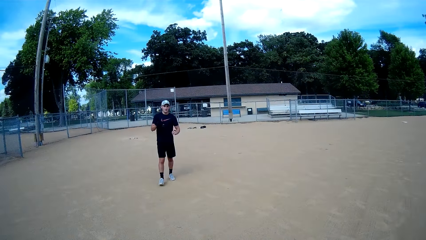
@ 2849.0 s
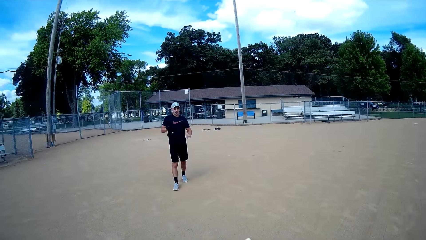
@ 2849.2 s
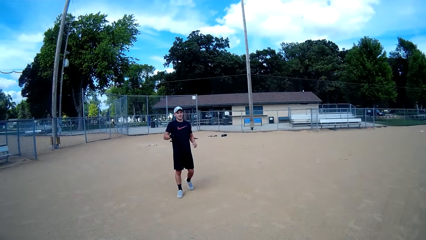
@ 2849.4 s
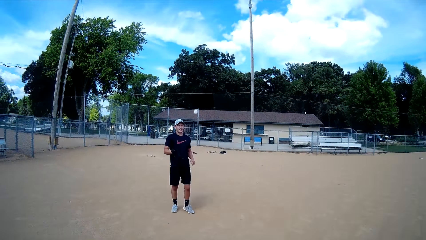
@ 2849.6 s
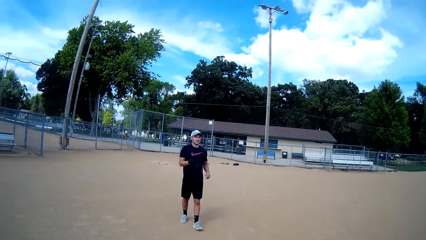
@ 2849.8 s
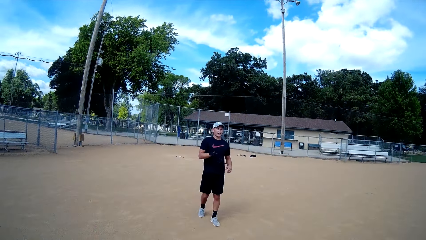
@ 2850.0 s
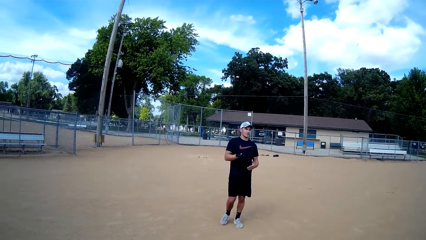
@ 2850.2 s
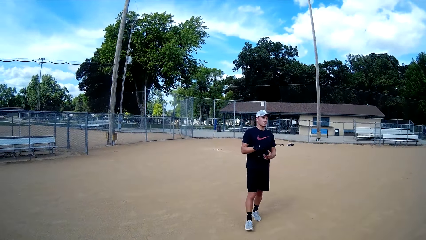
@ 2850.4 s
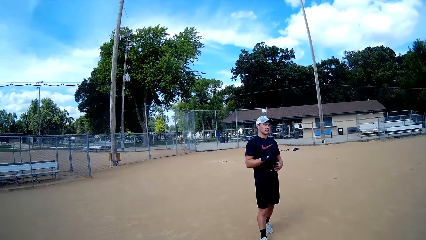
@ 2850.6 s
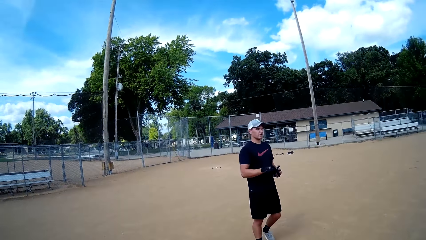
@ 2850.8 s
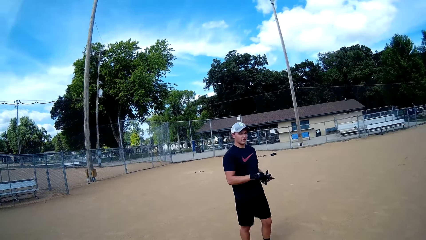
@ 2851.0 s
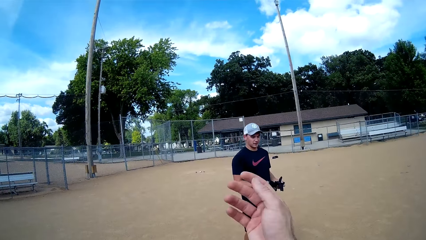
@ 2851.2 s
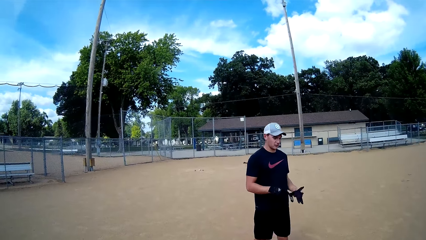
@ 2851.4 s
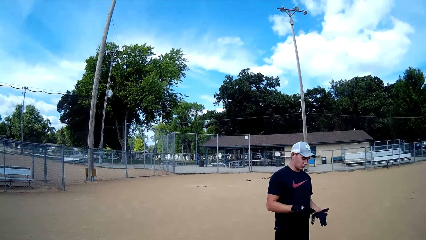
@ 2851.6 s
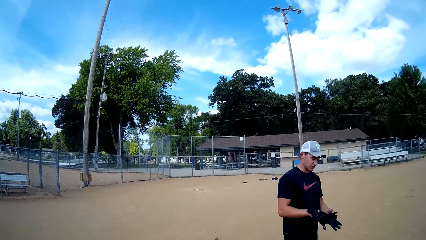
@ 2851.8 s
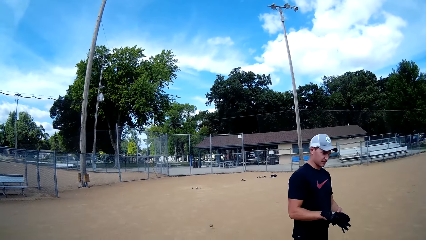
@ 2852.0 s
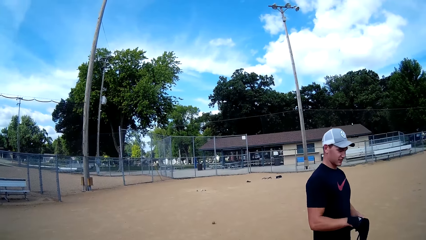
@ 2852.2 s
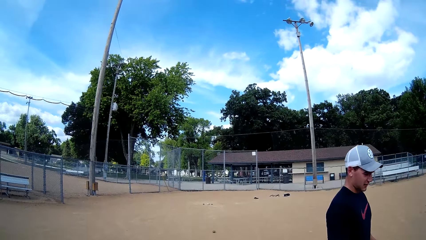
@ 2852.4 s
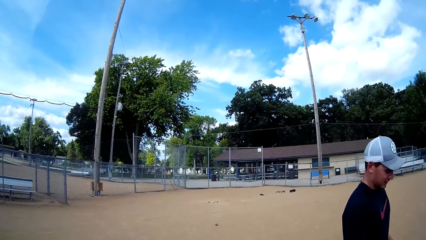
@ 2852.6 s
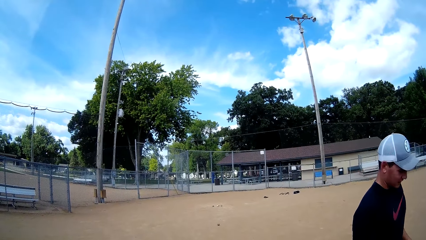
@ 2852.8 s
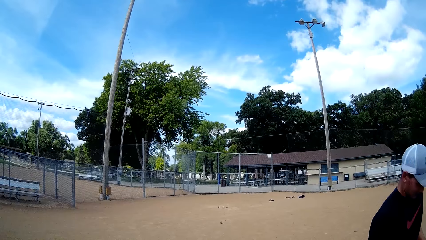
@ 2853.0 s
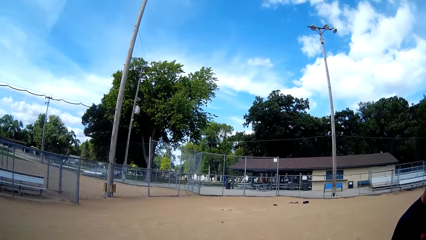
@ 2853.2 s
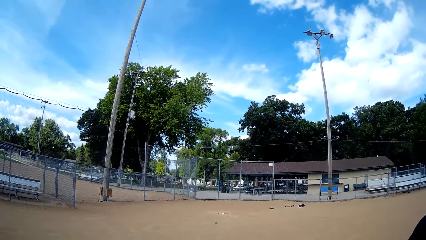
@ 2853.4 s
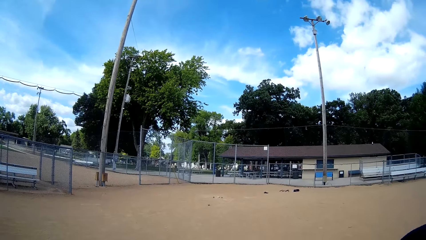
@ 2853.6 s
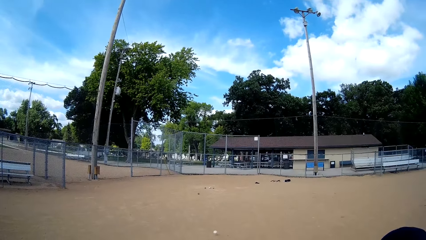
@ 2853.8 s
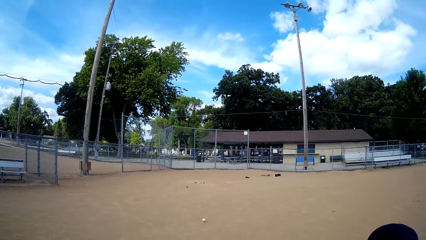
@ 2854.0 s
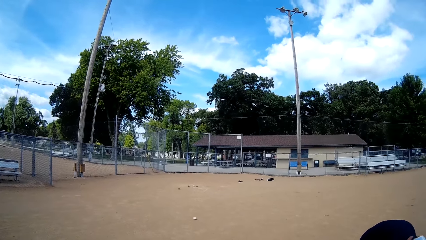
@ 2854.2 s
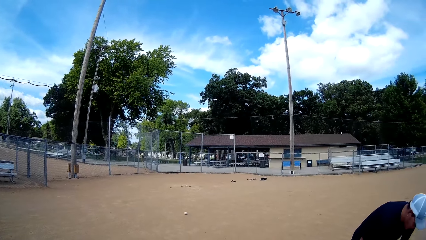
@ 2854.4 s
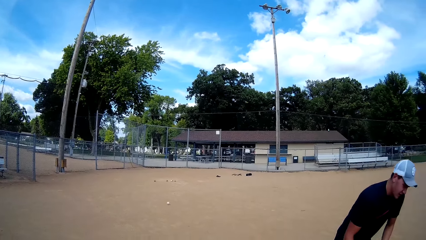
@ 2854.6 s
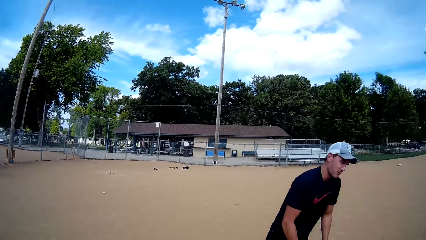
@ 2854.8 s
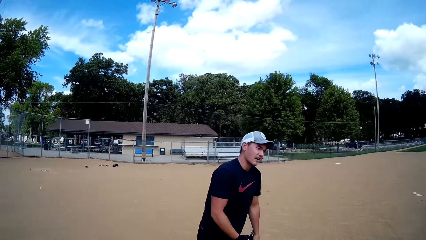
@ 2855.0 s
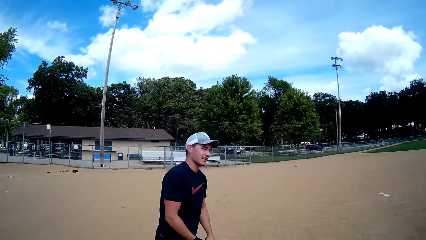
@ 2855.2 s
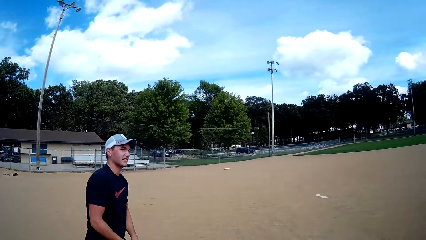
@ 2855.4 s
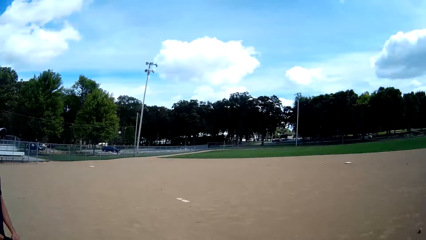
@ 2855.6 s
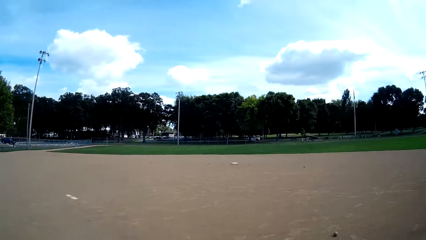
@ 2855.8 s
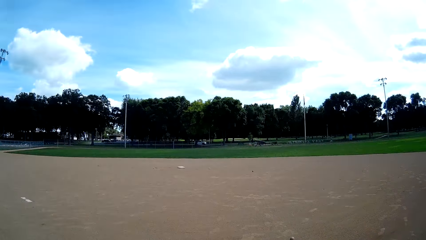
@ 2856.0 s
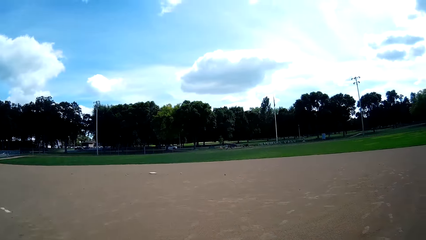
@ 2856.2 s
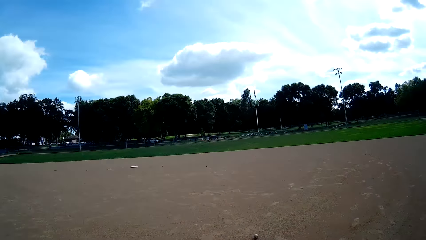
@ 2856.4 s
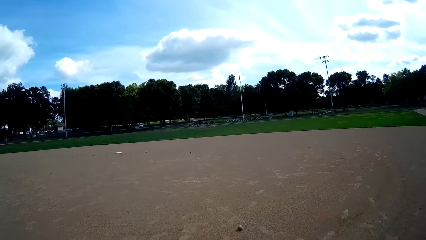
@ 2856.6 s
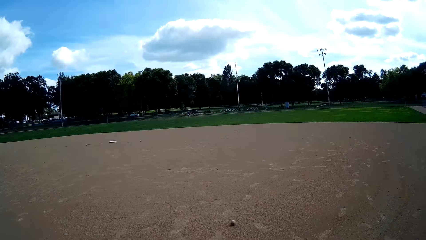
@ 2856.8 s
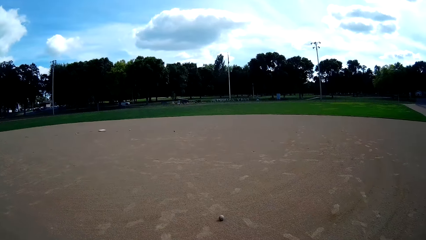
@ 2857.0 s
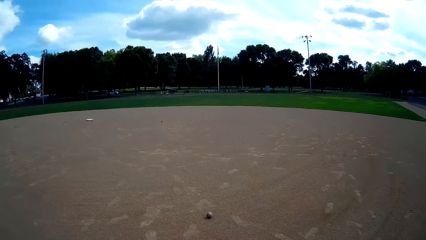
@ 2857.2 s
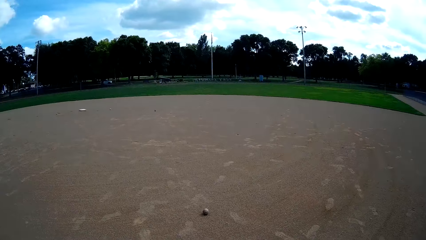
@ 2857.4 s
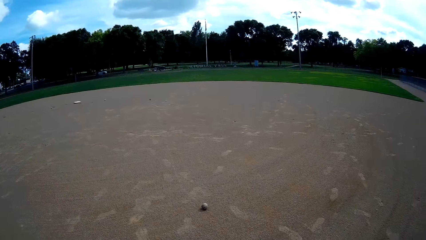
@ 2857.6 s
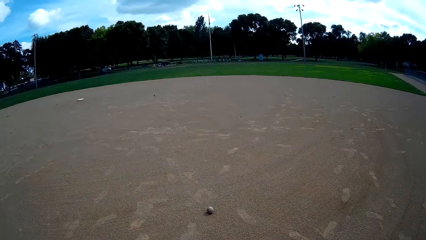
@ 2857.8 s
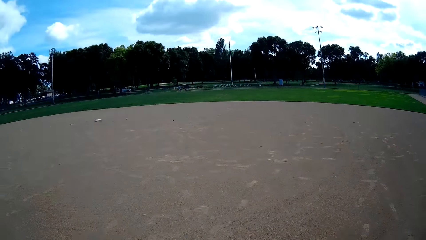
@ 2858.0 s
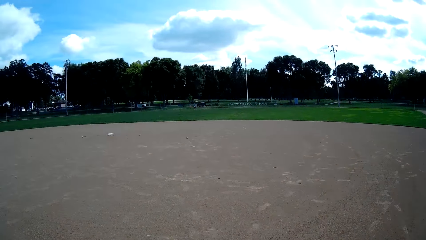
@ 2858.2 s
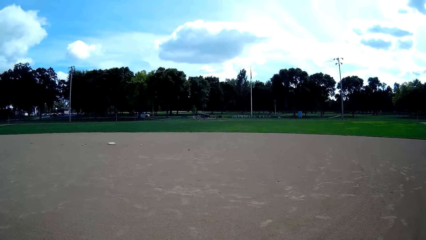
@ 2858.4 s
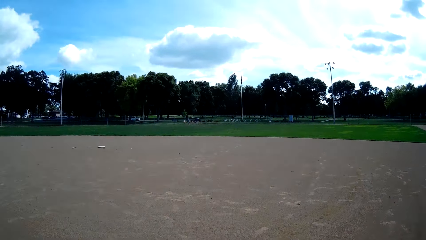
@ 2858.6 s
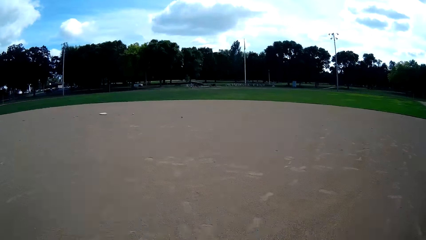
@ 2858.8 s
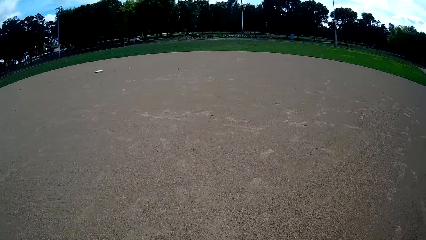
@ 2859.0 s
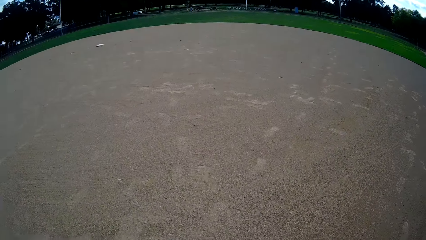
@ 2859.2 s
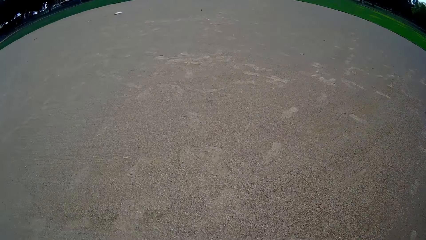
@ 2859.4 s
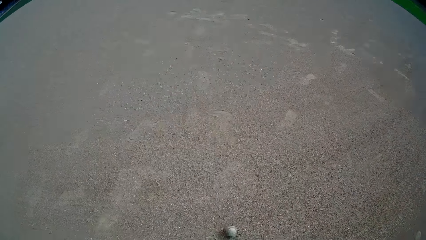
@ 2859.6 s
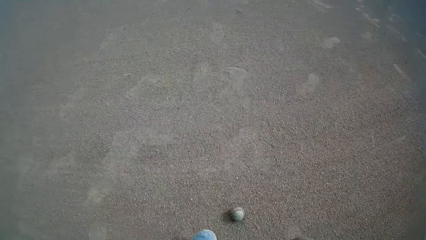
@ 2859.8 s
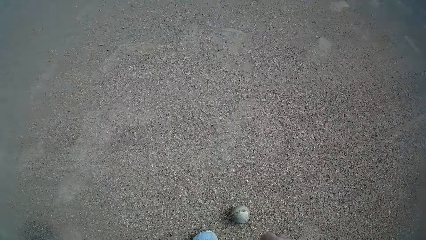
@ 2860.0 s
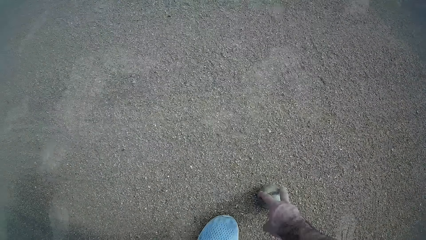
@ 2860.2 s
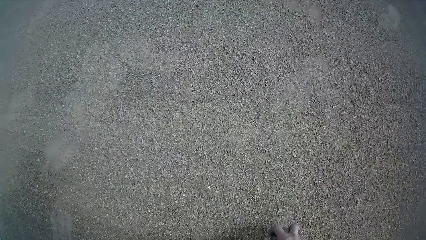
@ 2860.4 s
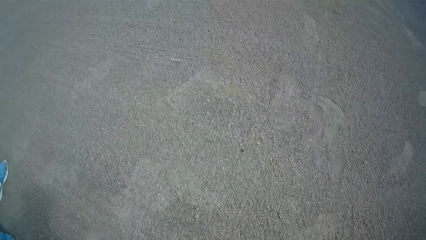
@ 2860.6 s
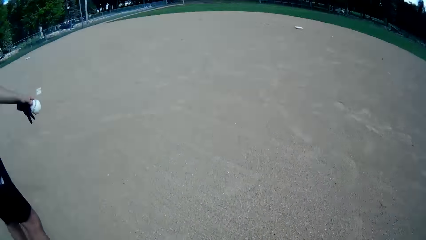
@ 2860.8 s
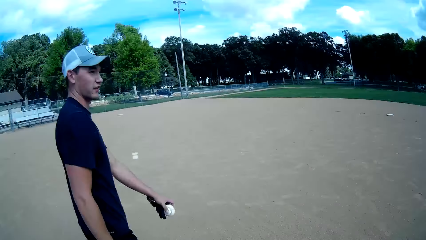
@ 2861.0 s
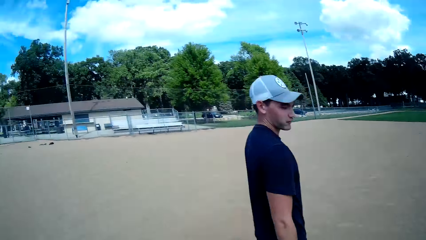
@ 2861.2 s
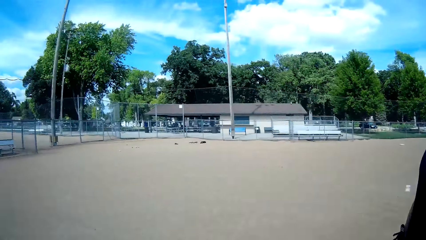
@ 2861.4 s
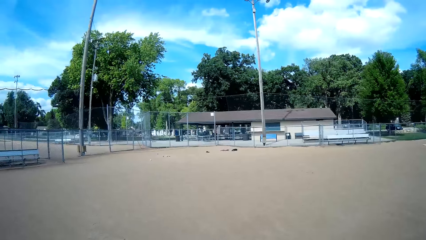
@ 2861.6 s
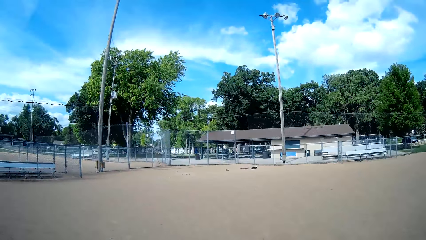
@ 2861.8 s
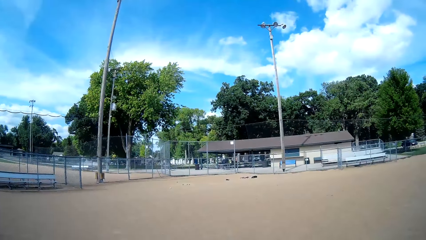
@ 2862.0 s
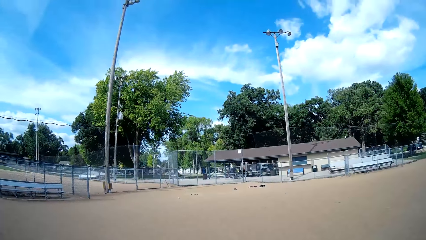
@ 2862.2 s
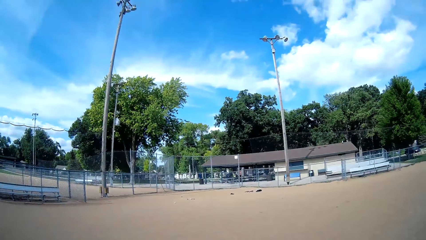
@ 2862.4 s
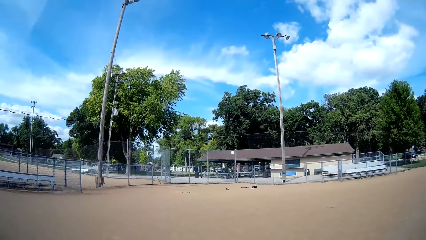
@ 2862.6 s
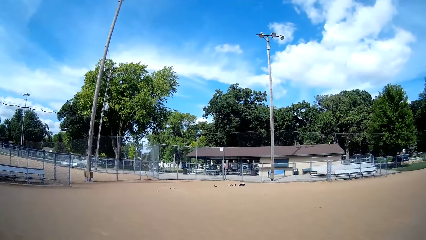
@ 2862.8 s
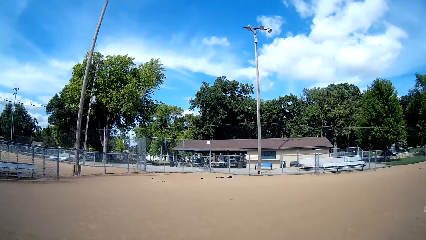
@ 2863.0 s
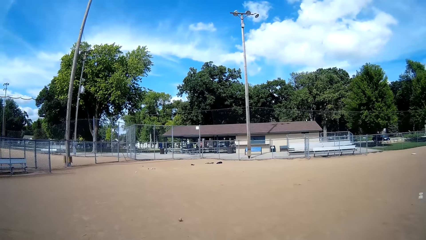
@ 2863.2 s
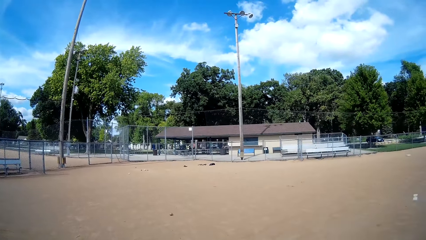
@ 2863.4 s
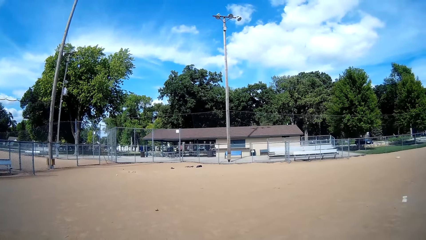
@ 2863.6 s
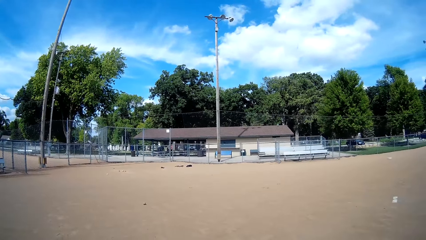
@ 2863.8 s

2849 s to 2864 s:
The camera wearer throws the ball. They look around the field. They pick up the baseball from the ground. They look around.
